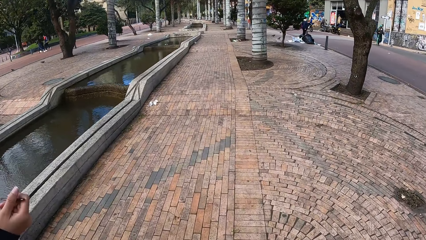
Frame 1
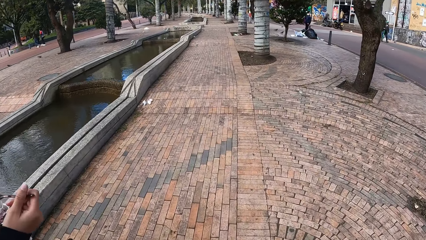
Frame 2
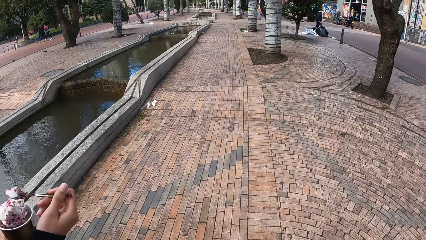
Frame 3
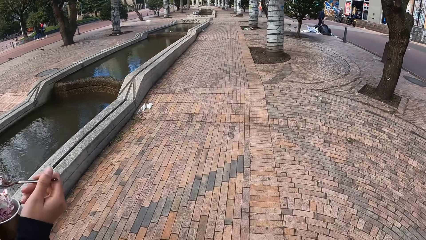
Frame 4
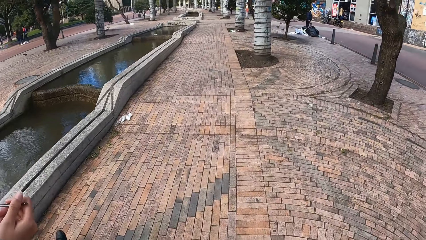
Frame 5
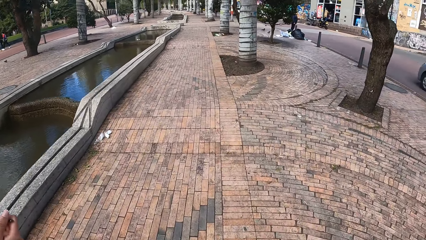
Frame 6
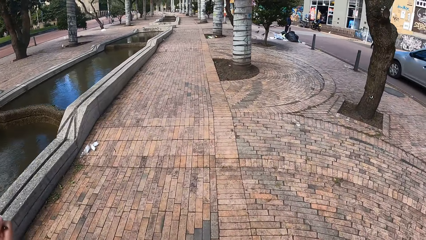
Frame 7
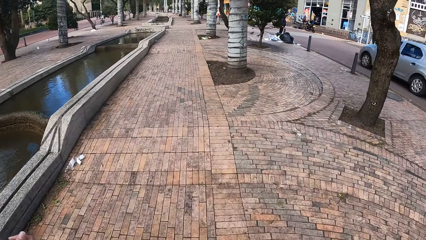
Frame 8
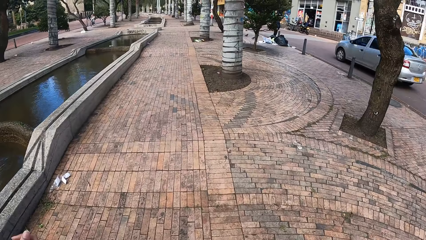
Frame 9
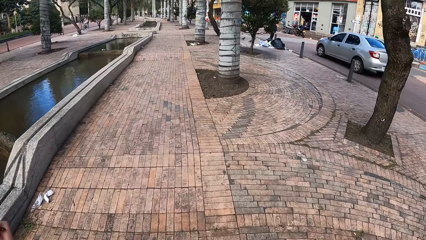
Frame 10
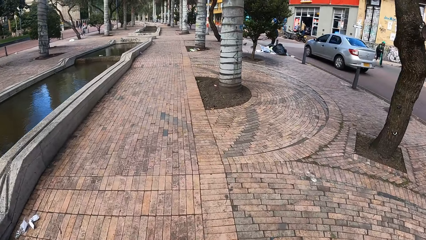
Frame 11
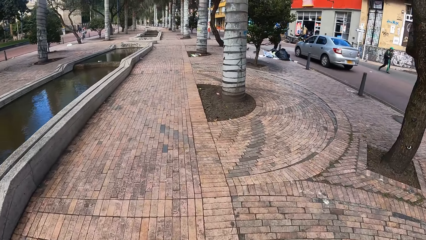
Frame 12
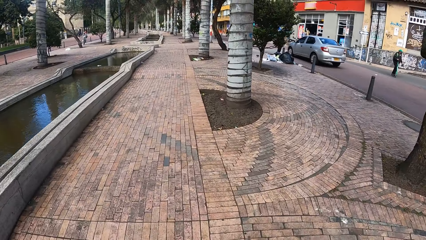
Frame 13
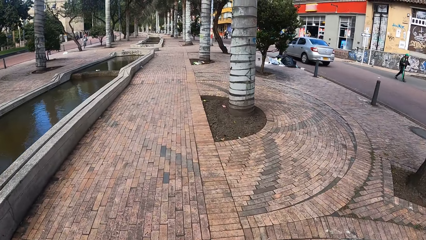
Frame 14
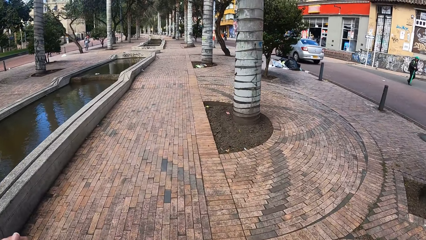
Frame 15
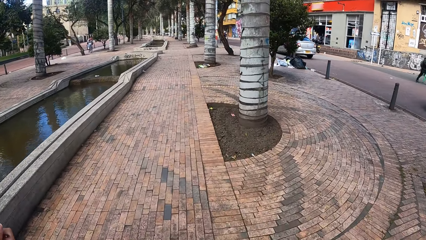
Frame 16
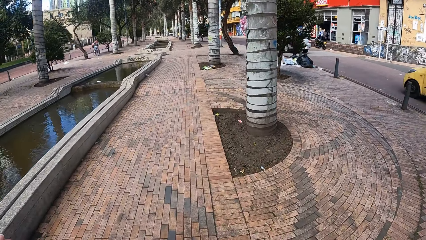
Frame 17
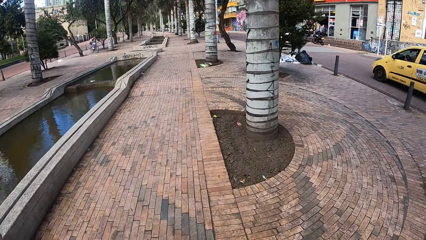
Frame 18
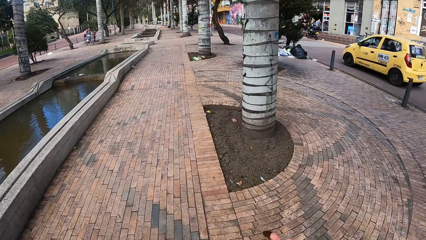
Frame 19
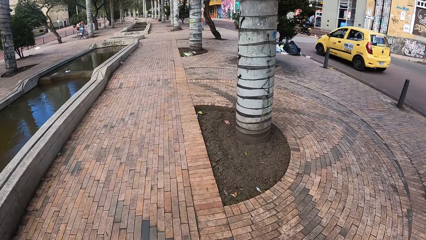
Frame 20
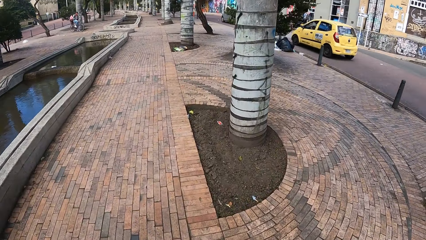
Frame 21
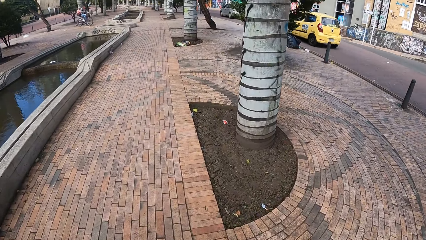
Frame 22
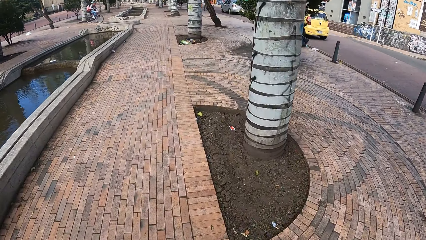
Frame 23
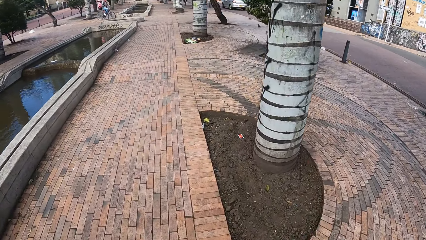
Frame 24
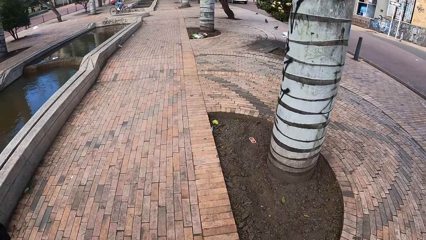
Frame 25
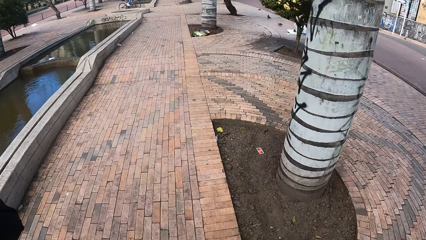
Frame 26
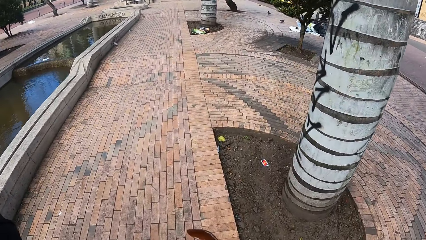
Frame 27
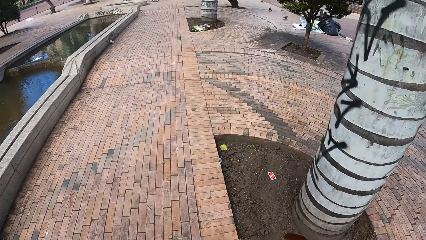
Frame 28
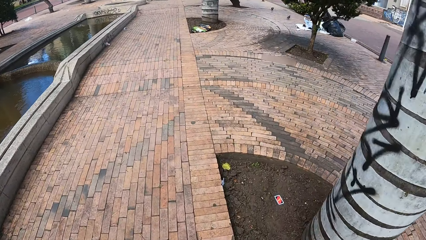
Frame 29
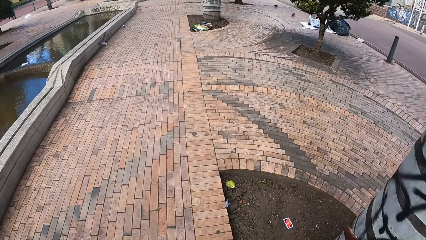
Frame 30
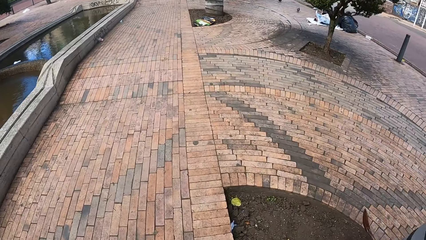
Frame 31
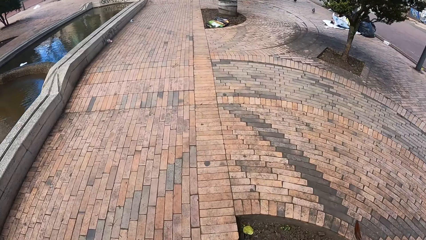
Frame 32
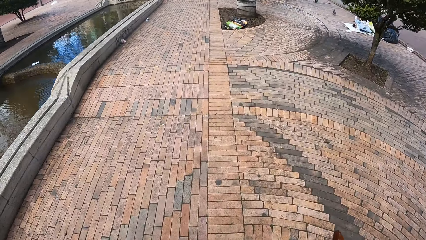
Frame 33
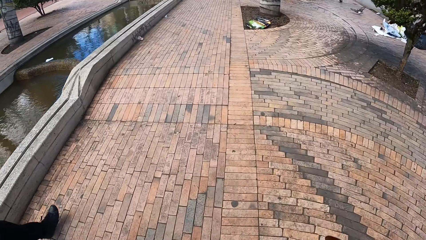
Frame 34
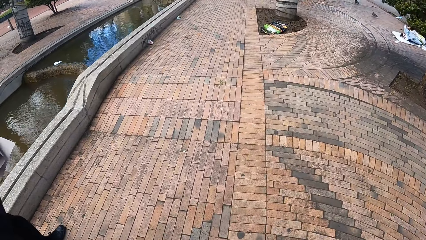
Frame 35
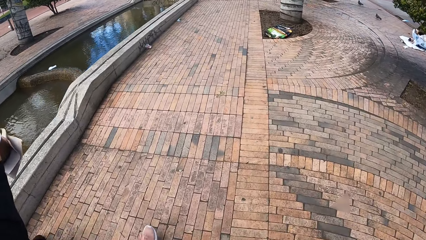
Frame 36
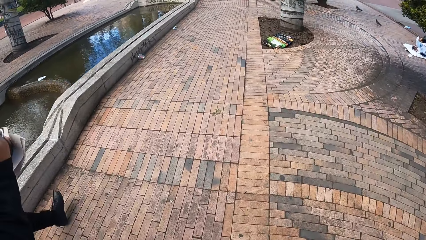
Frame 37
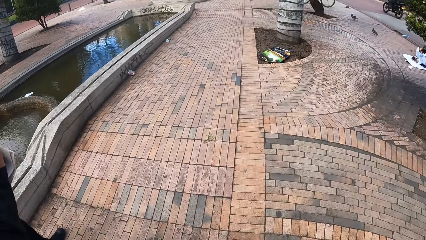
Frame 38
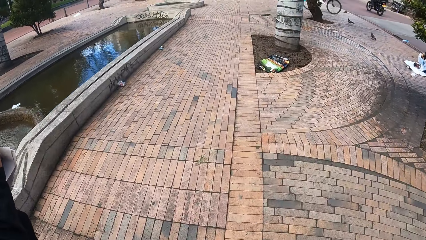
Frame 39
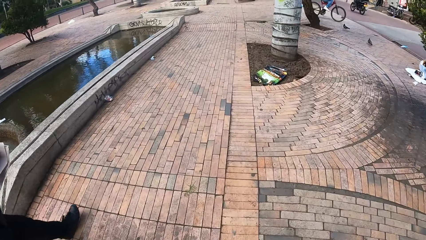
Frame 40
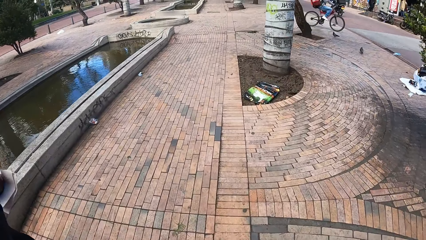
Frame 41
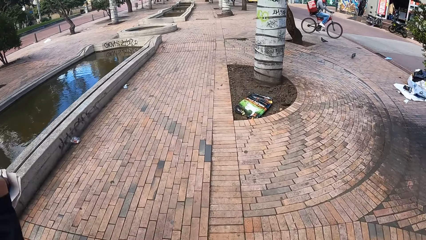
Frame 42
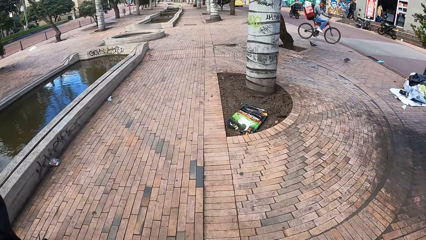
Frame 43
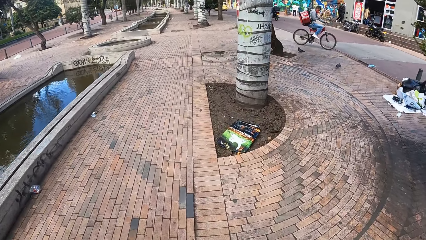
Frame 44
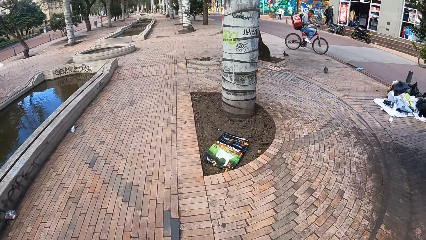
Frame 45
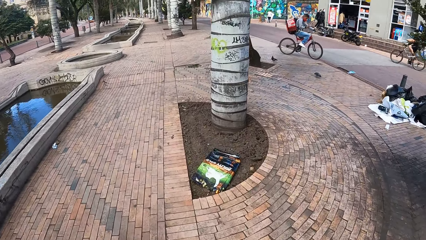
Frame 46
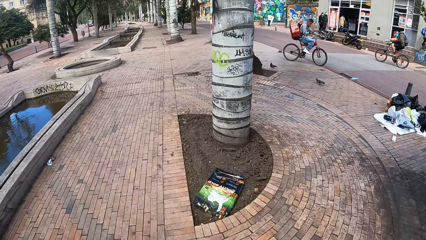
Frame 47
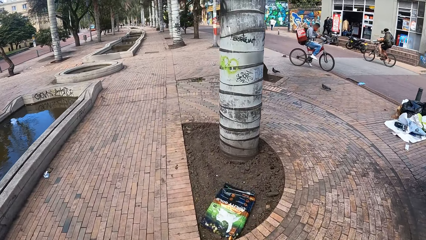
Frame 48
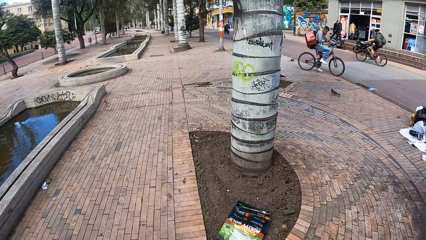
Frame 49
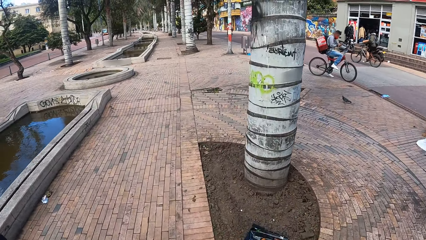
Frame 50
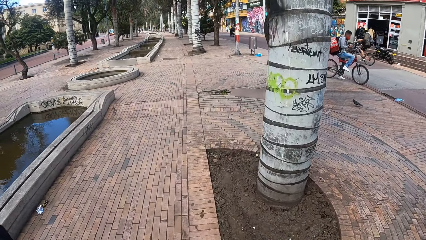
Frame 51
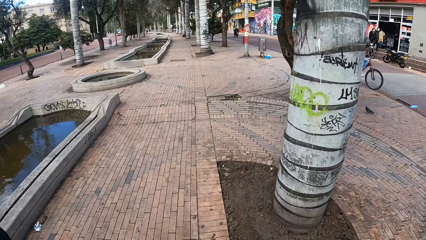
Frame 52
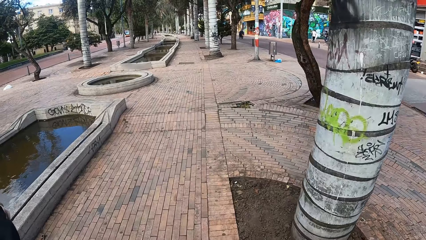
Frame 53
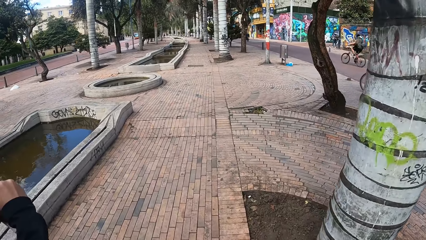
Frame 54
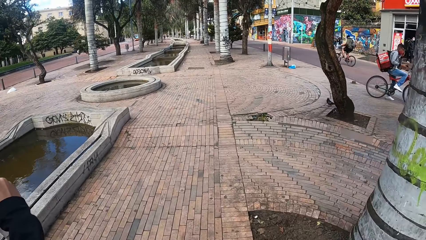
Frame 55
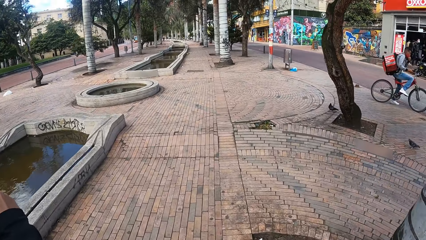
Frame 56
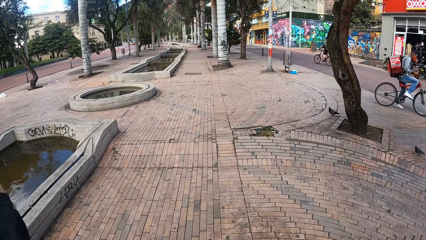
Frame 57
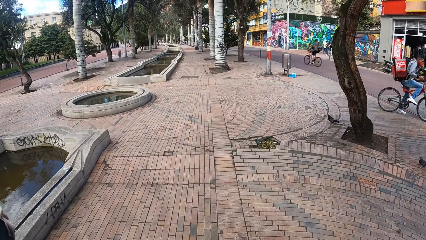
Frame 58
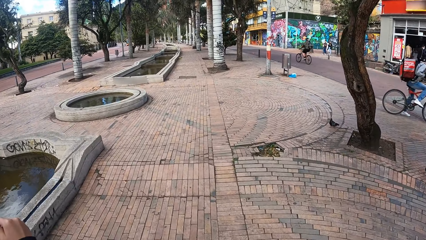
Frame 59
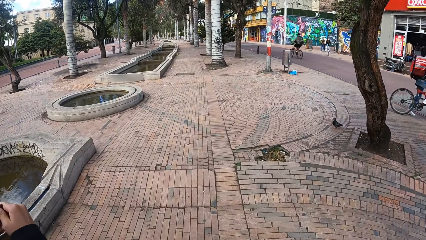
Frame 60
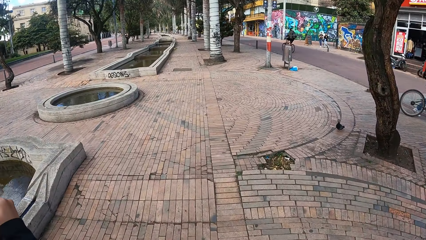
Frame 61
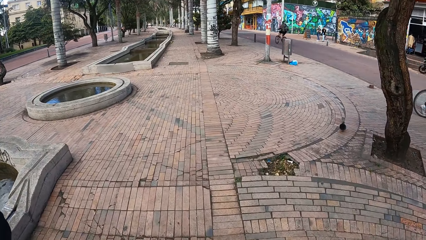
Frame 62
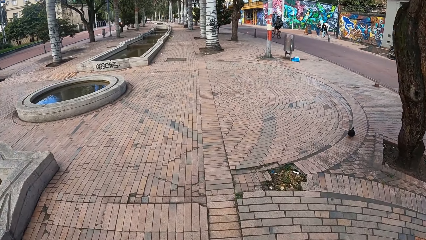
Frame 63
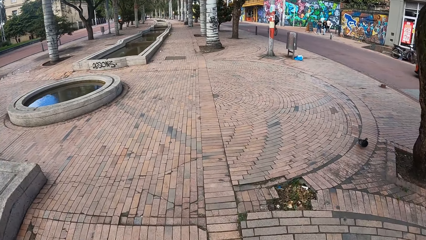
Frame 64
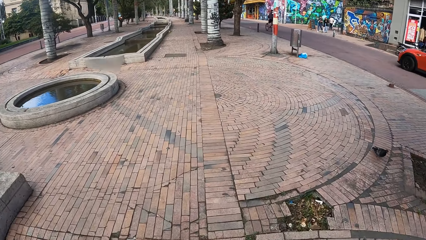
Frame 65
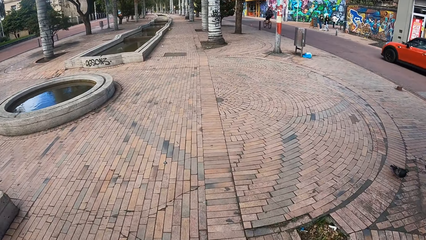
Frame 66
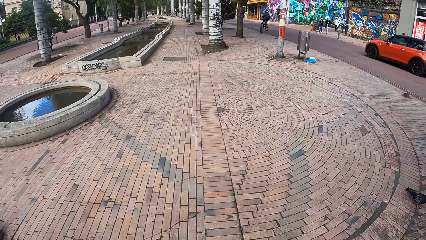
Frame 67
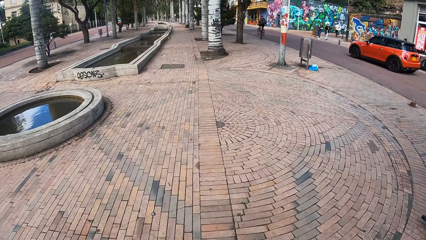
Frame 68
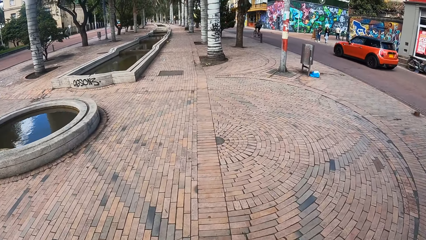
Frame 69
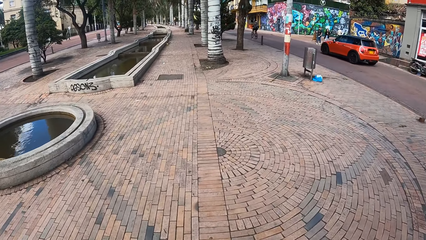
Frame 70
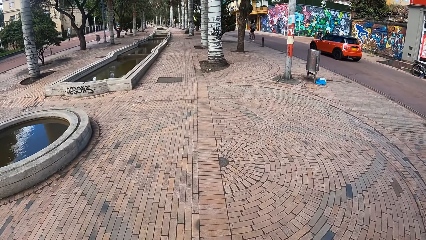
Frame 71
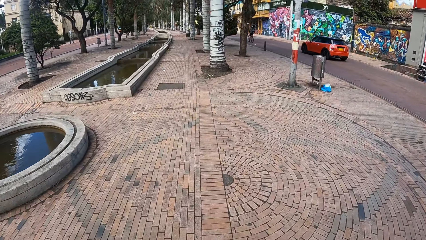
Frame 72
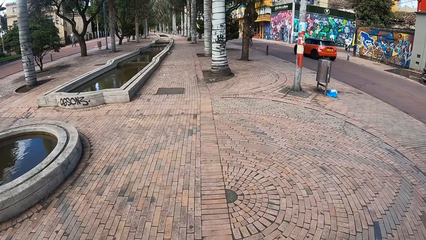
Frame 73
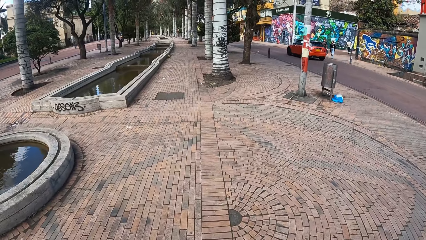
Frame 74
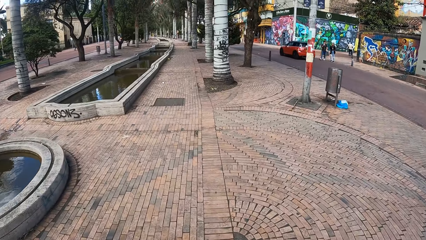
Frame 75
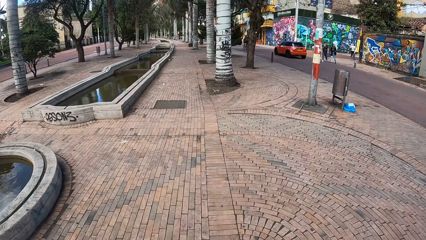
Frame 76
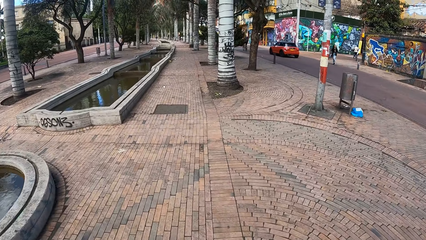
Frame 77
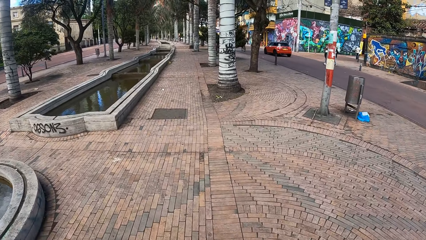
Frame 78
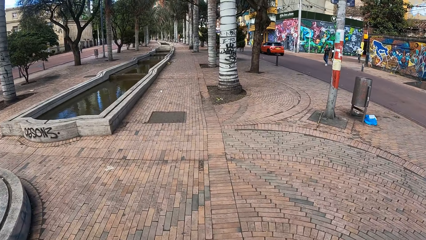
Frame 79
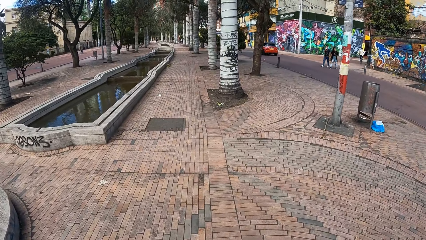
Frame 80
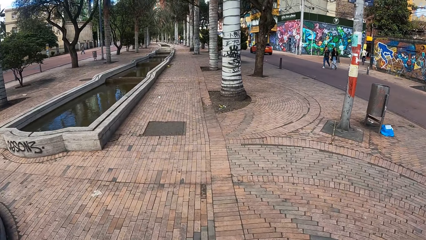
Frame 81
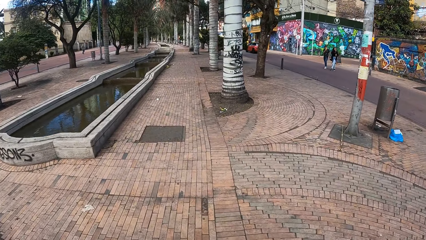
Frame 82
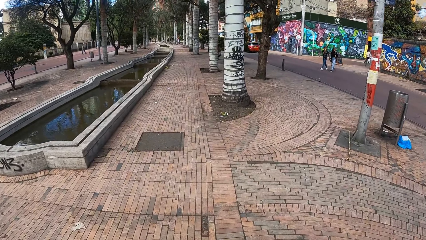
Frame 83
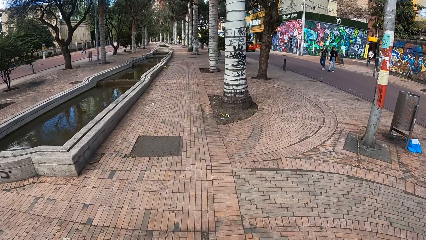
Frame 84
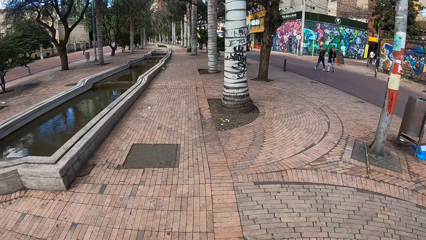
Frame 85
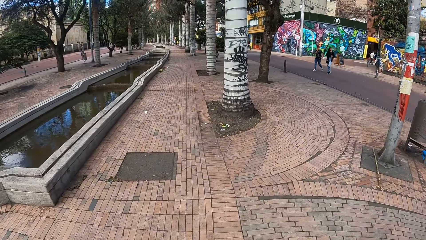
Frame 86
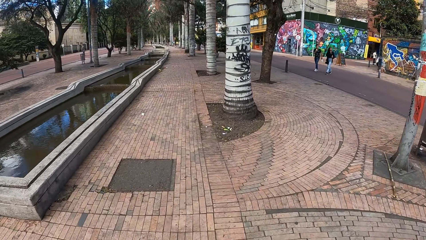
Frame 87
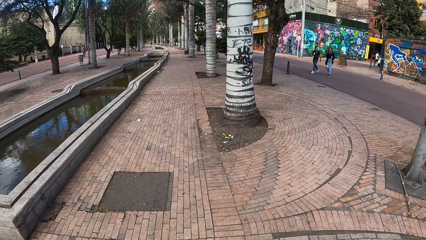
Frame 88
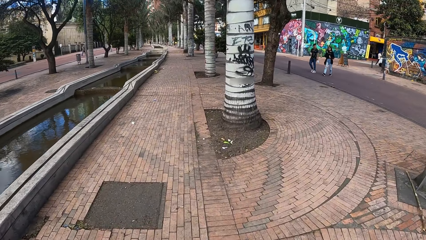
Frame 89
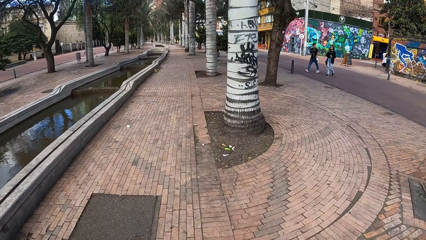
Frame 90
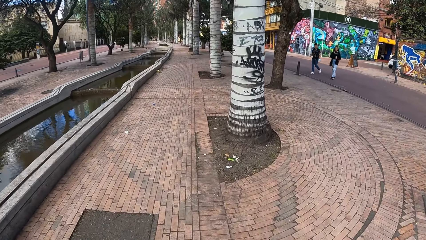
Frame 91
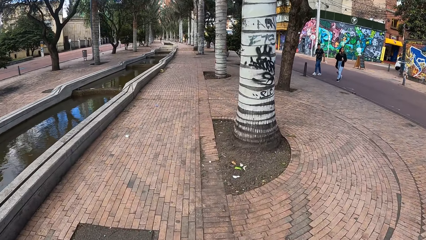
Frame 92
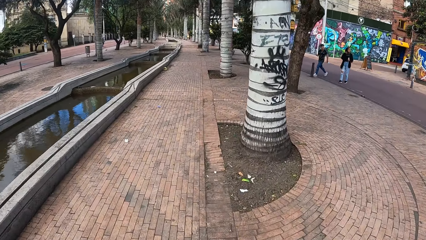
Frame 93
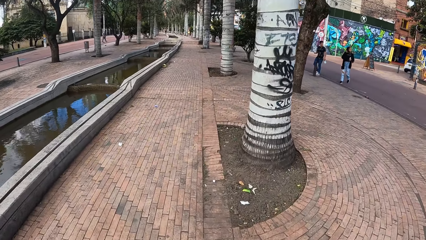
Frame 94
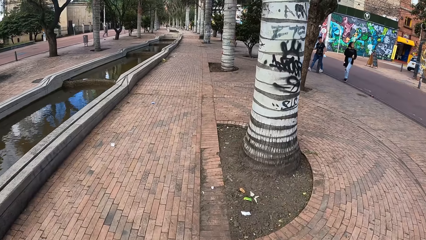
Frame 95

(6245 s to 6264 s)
The woman scoops ice cream from the bowl of ice cream in her left hand with the spoon in her right hand. An ash car drives past the camera wearer. A yellow car drives past them. A bicycle drives past them. A red car drives past them.
